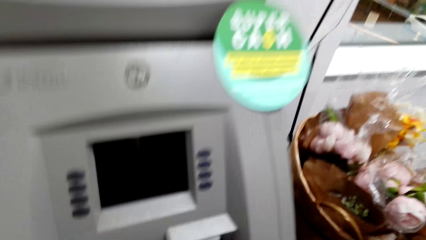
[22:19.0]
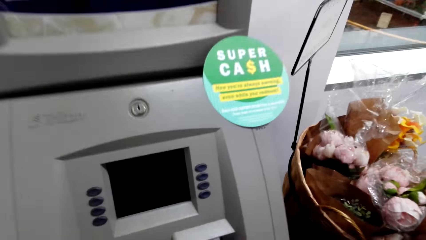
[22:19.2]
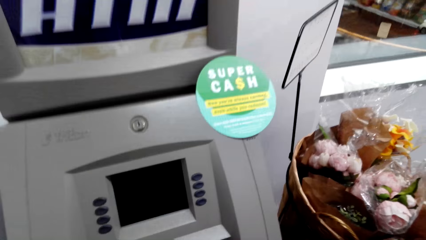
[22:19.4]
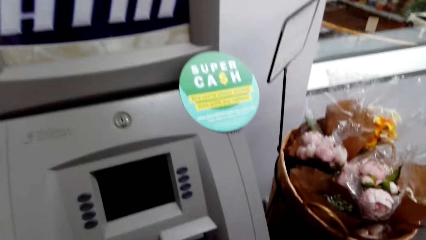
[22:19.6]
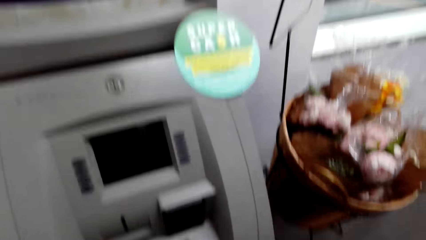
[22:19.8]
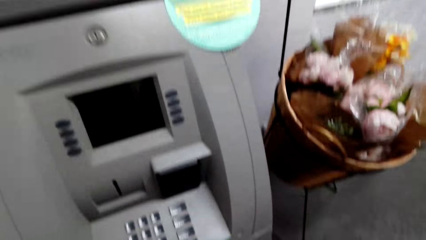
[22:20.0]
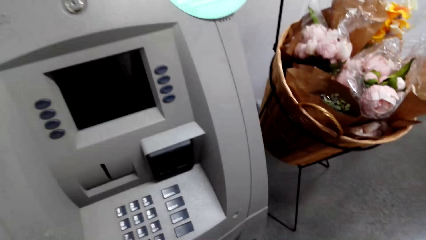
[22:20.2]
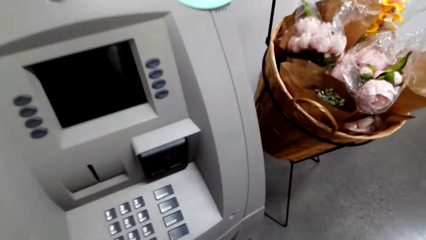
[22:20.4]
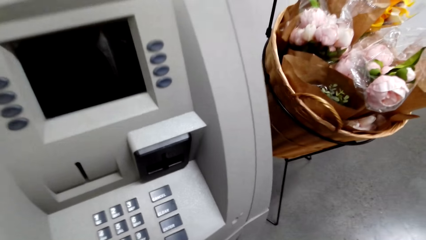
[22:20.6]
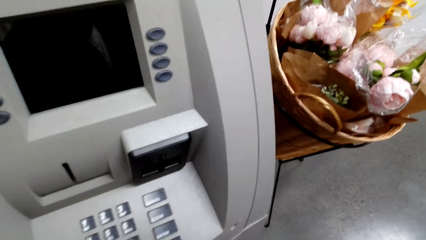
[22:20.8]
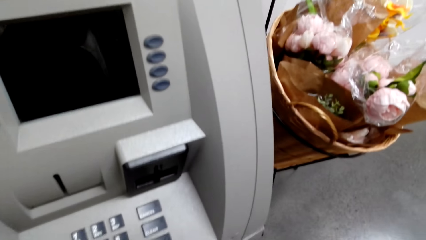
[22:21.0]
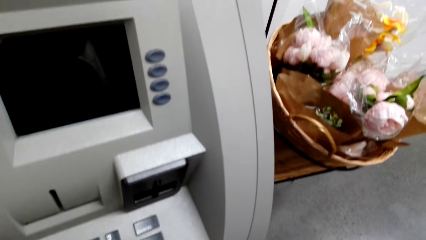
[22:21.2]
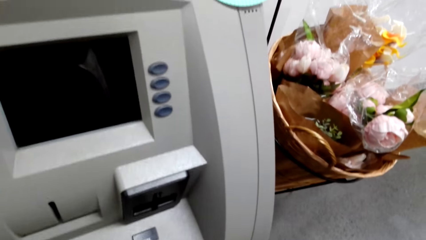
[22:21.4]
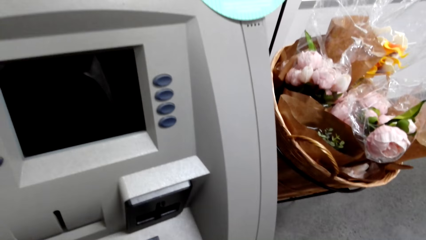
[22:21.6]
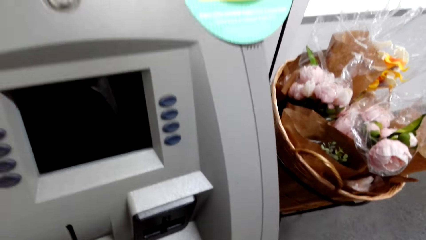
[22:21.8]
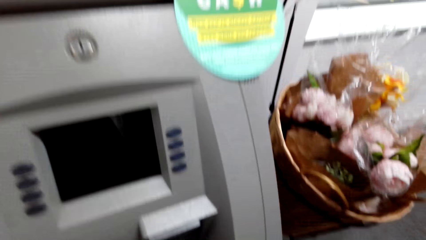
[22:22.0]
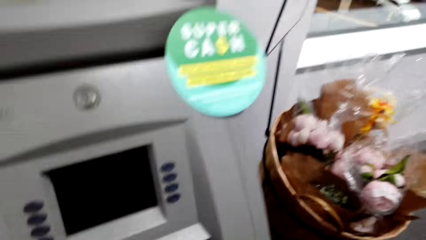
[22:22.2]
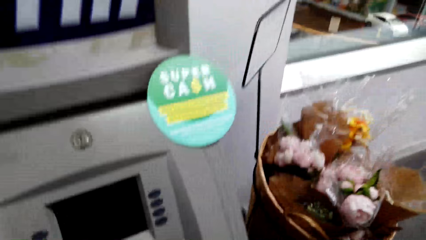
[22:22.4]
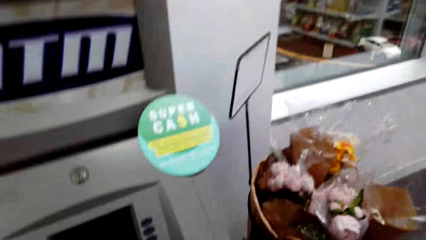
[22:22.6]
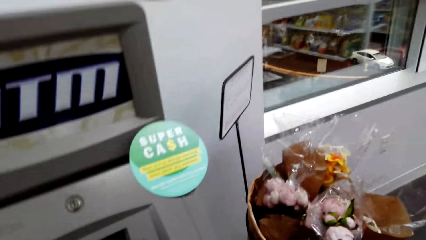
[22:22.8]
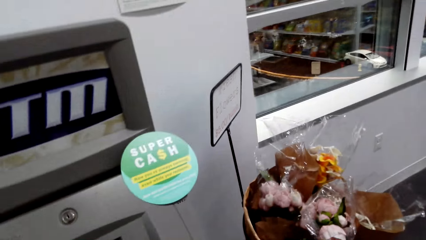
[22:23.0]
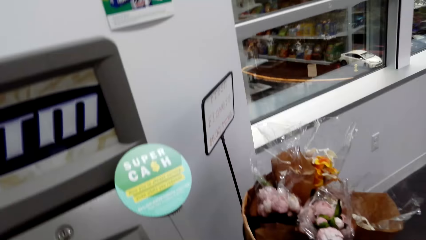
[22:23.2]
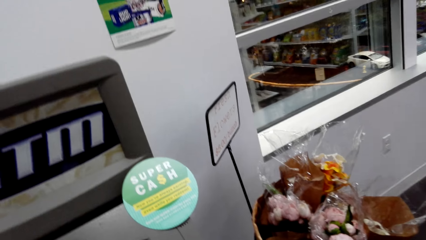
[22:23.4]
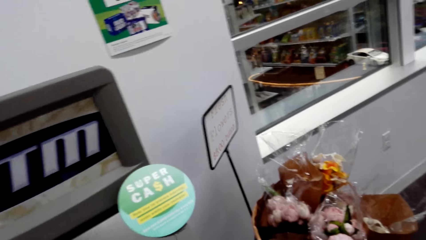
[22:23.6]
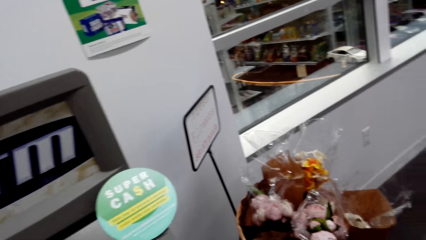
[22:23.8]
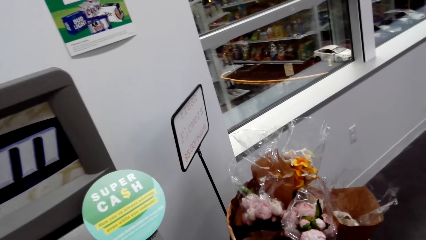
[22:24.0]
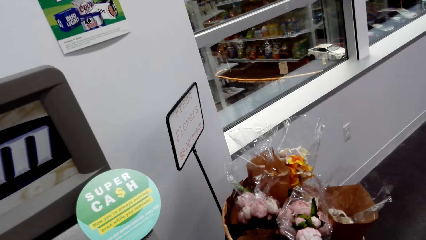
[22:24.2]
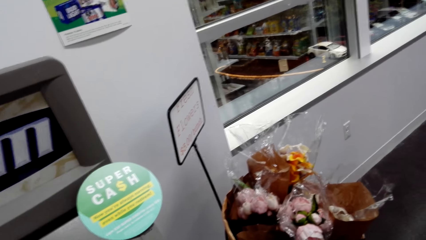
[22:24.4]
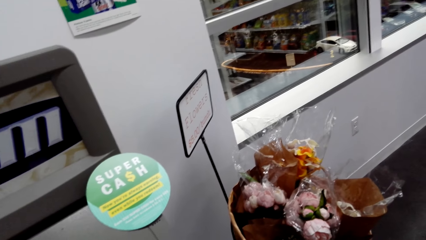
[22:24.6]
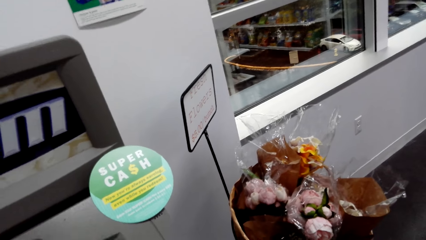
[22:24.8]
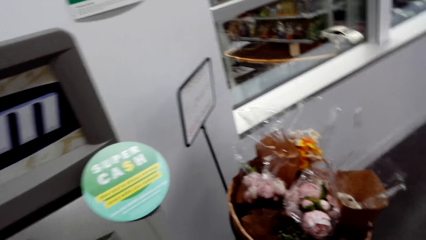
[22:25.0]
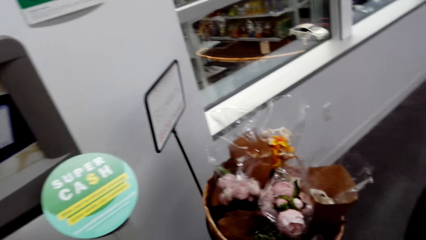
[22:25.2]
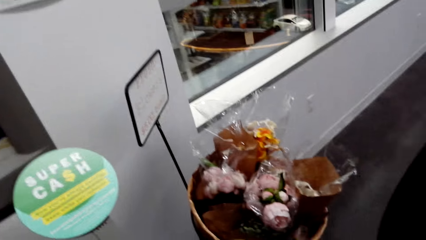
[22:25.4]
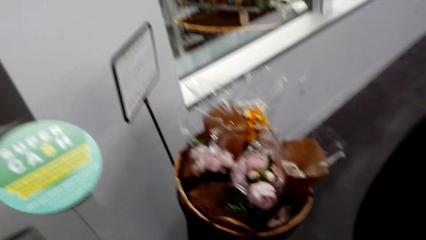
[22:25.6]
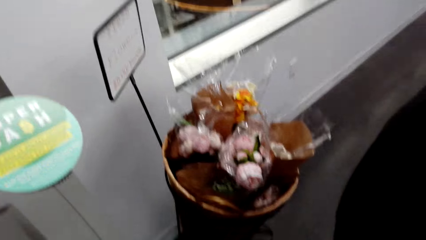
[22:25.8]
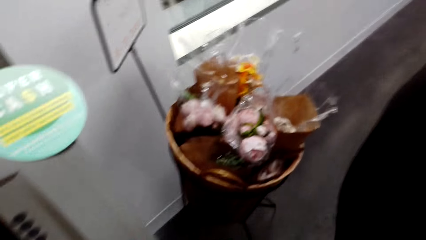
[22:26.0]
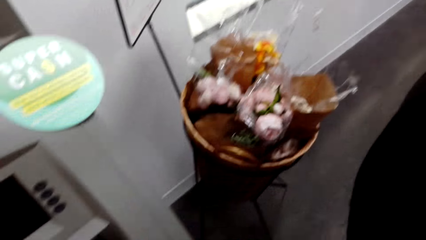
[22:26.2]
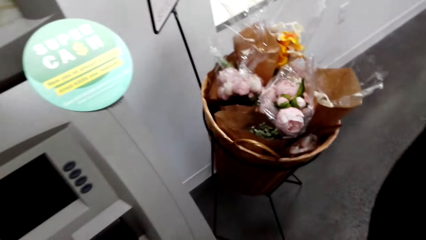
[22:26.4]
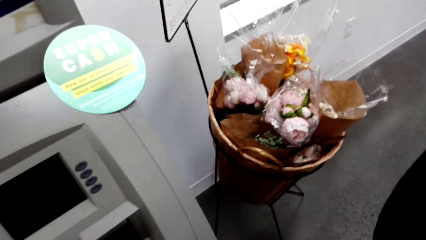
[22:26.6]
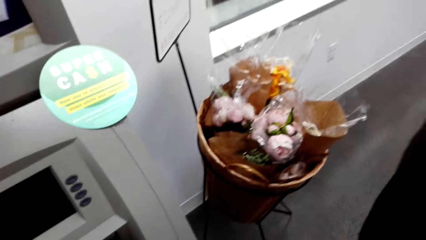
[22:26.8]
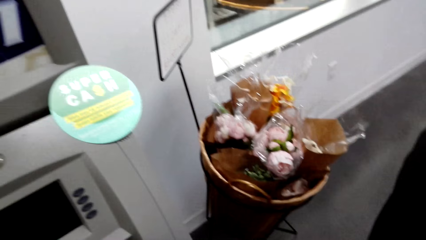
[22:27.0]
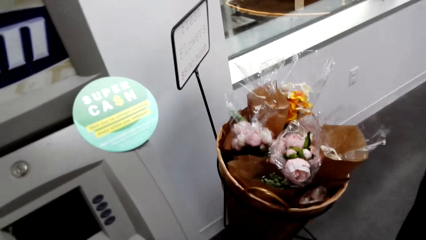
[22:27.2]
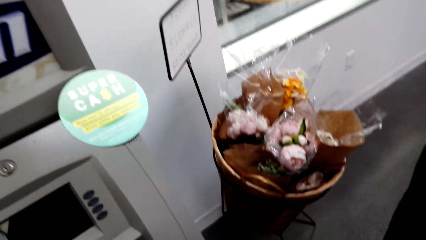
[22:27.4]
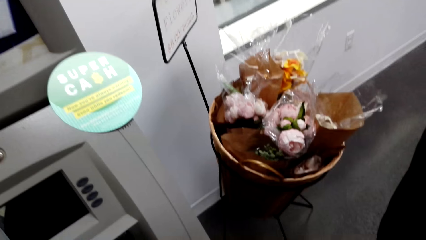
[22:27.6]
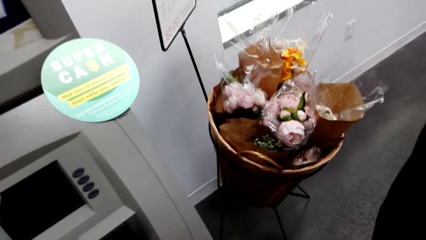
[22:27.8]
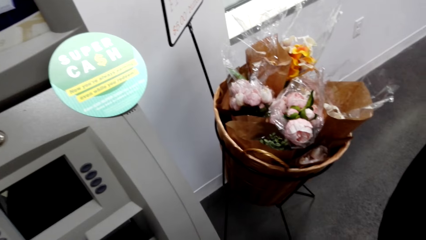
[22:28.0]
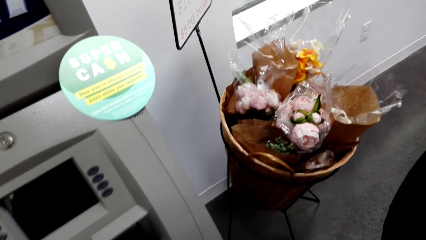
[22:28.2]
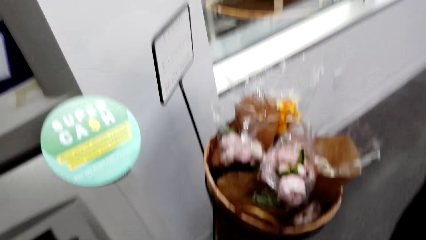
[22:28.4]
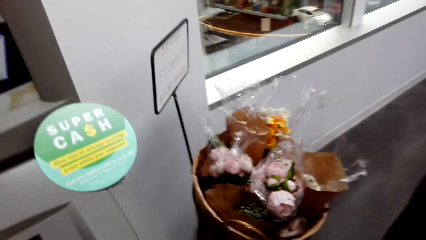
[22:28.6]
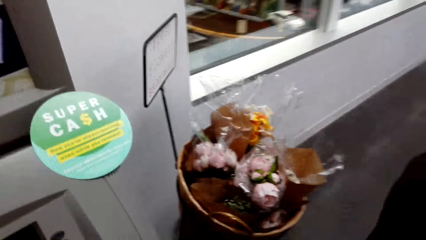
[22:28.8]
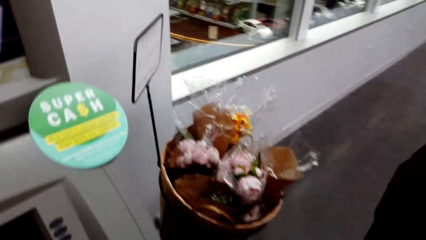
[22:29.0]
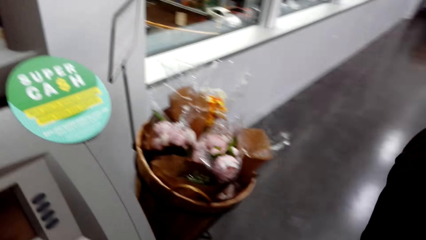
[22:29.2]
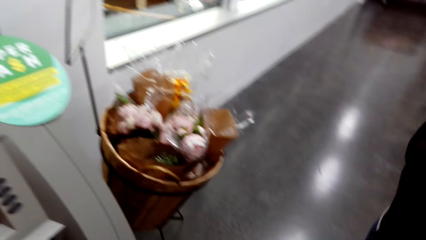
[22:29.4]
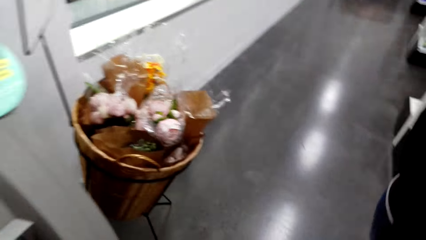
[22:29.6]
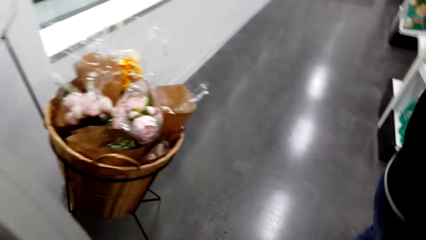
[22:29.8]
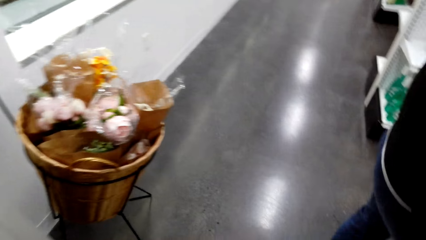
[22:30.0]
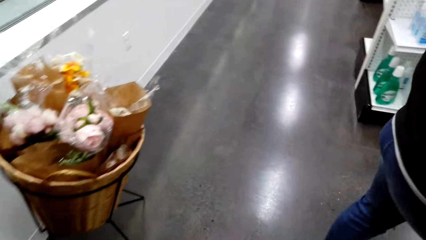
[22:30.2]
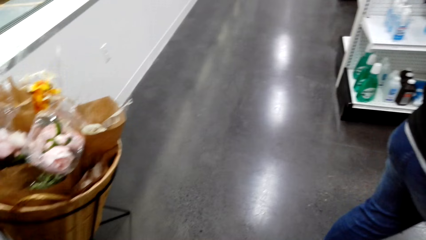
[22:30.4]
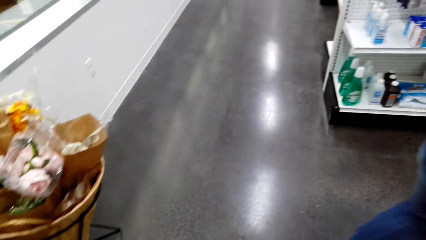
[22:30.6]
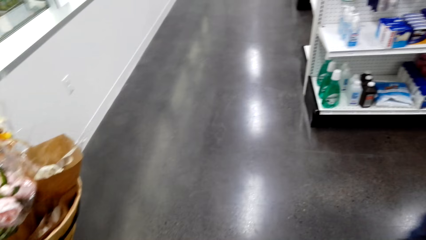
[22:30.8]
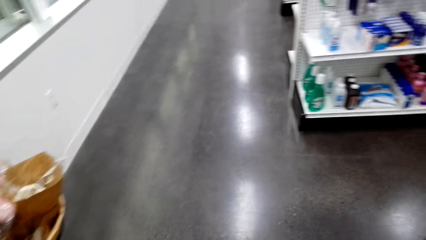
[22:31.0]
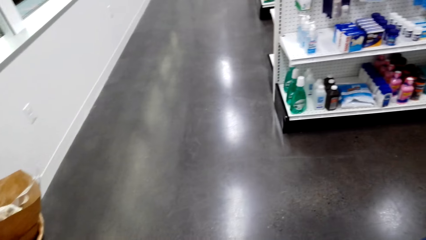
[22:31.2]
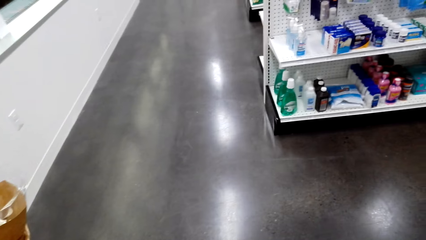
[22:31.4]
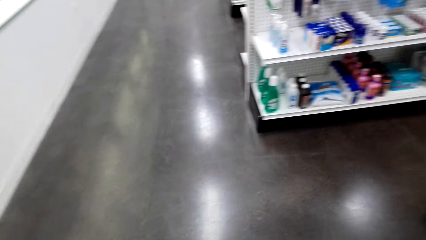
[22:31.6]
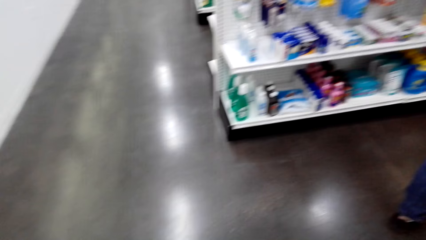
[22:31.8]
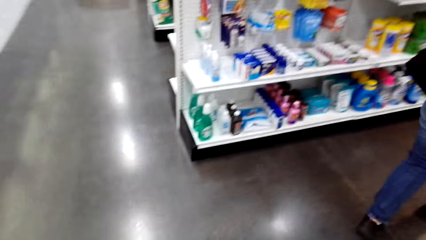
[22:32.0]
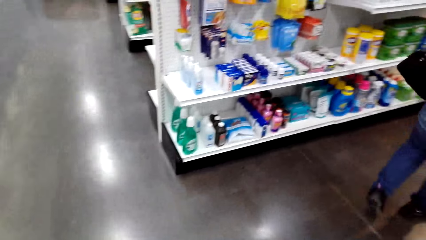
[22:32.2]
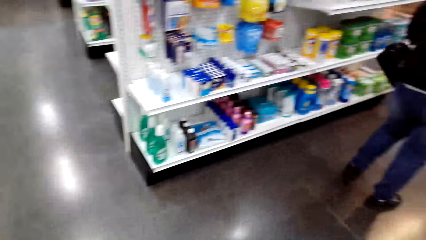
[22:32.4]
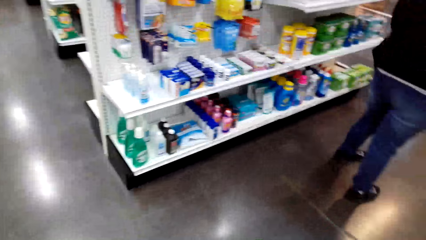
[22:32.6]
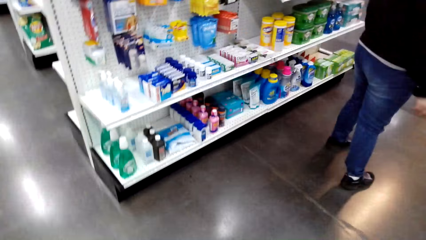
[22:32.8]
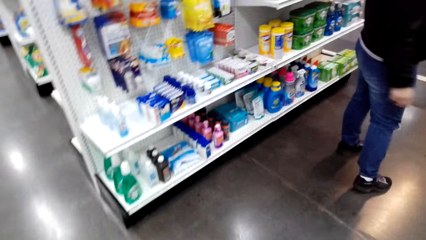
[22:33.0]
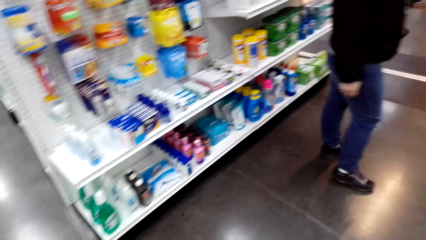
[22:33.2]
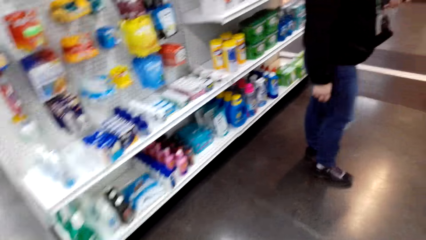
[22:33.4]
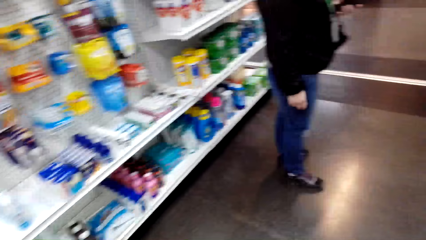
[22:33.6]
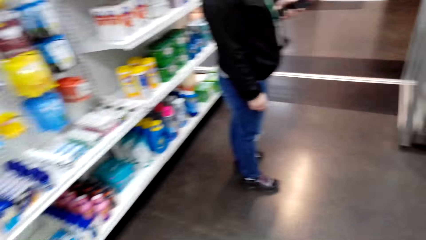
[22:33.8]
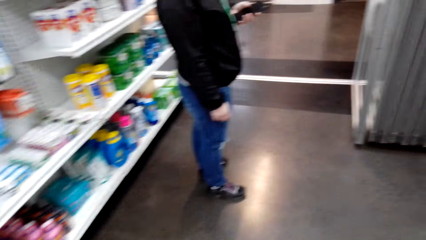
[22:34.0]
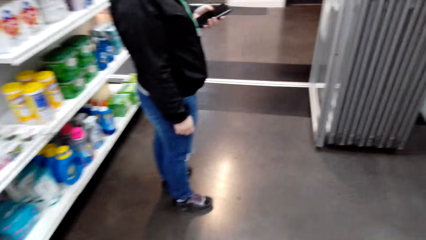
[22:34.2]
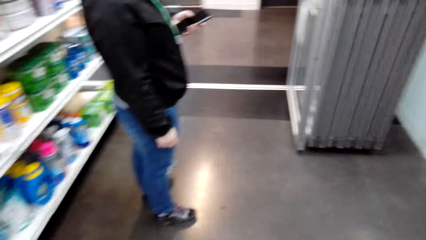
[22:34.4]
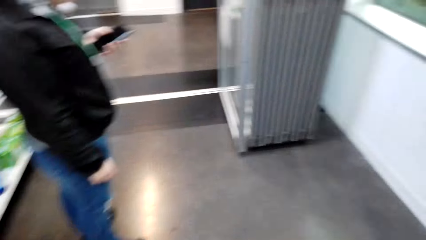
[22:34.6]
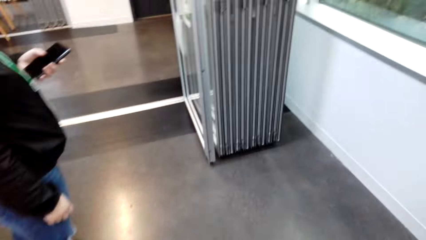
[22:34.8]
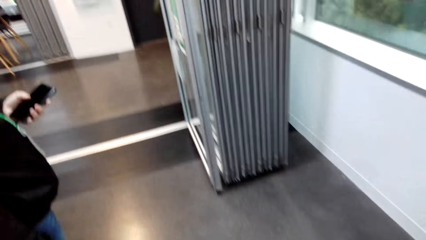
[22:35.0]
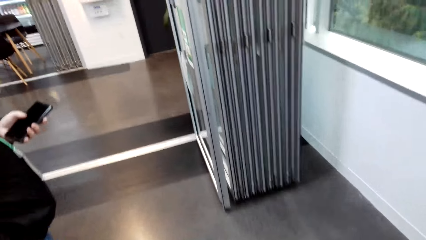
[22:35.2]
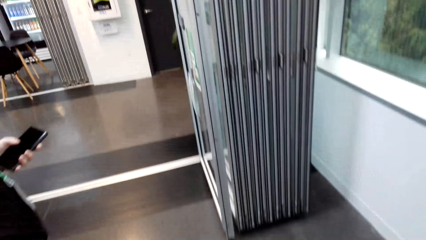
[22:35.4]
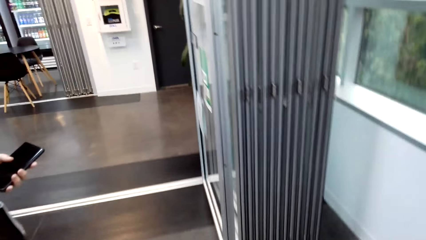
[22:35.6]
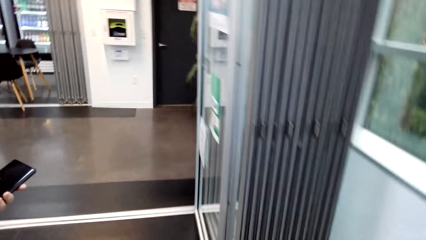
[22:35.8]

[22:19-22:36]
The camera wearer stares at the flower bouquet. They look around the convenience store.
